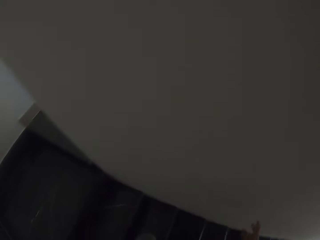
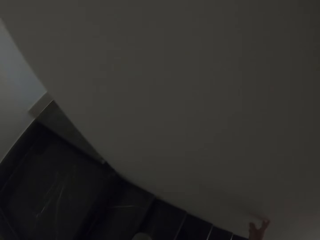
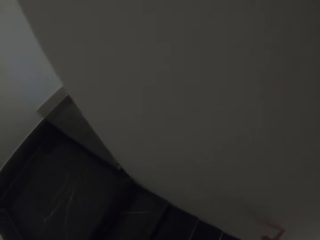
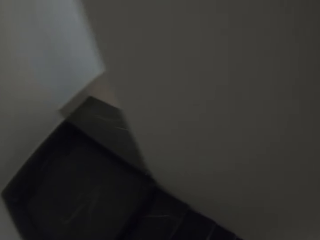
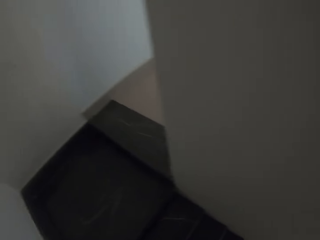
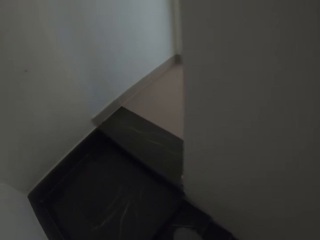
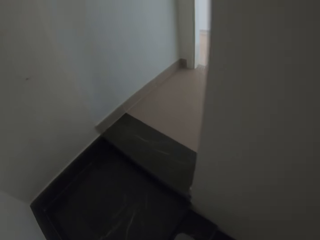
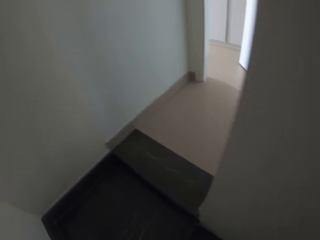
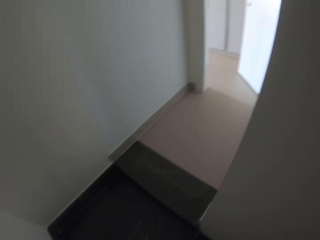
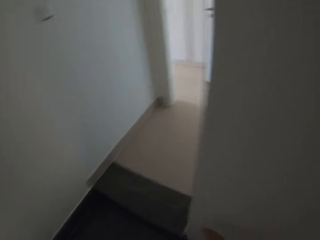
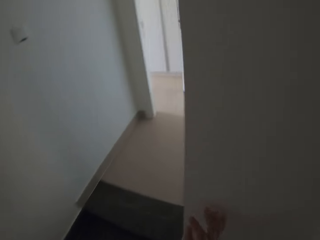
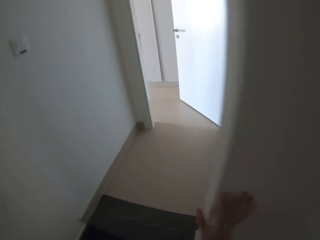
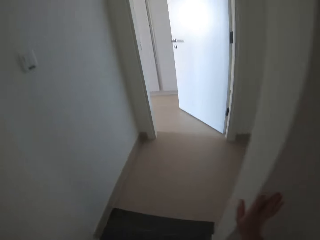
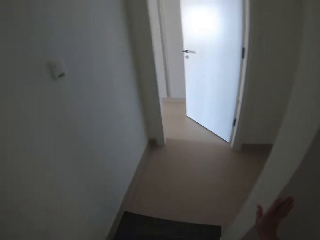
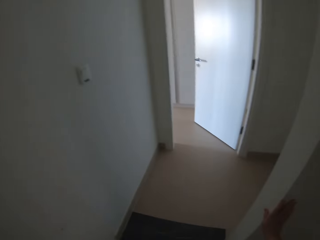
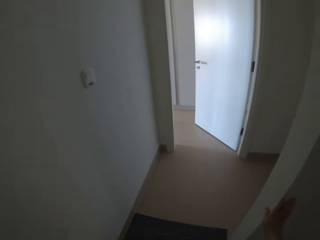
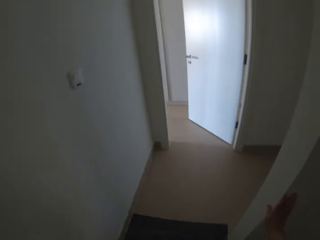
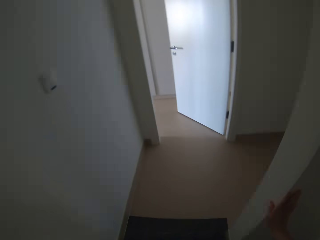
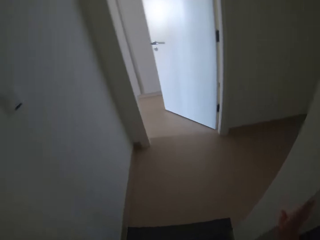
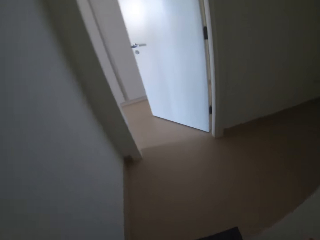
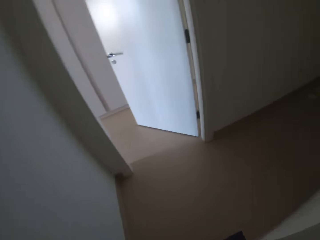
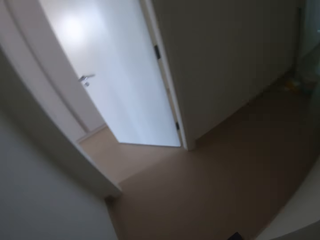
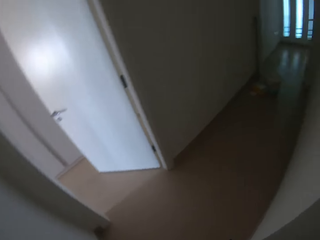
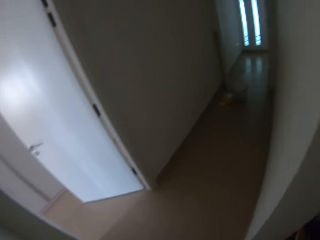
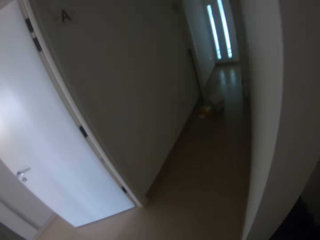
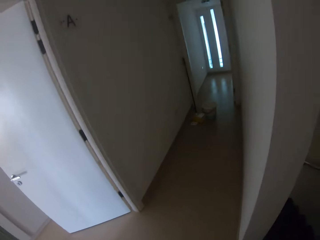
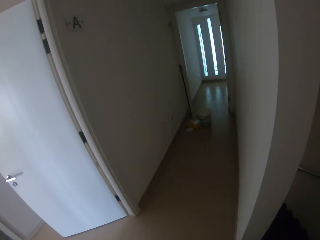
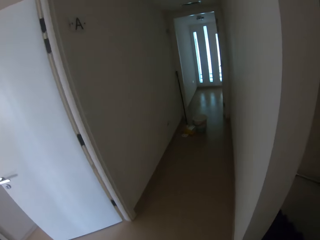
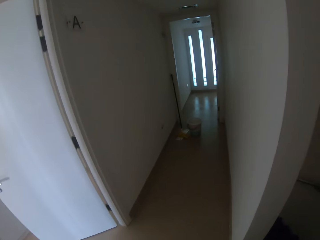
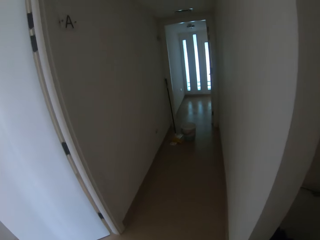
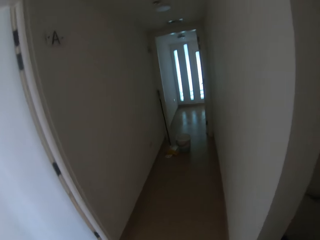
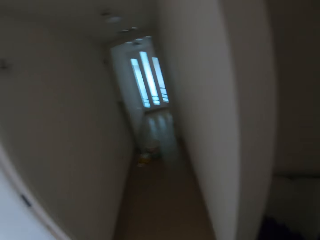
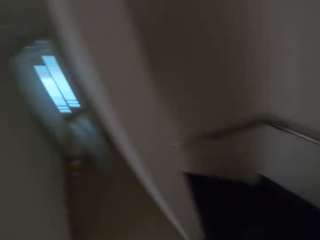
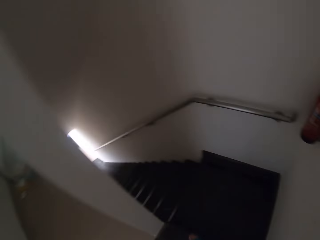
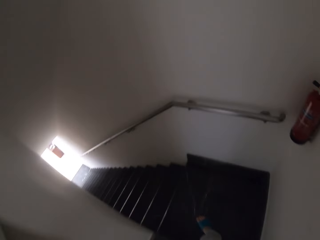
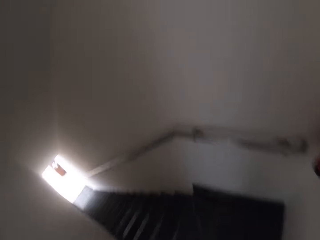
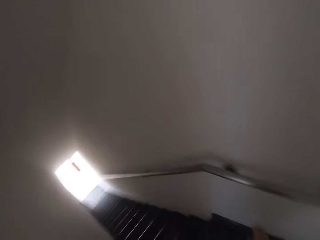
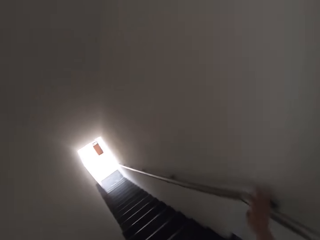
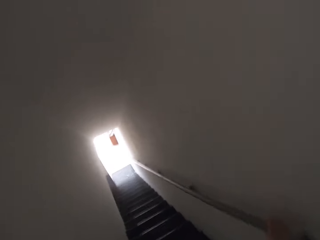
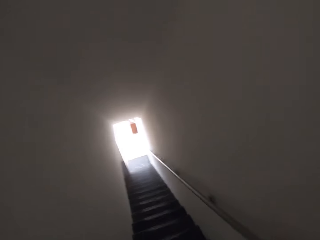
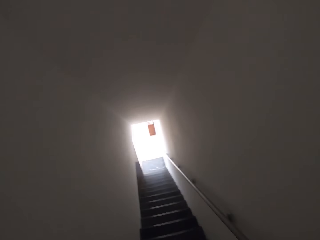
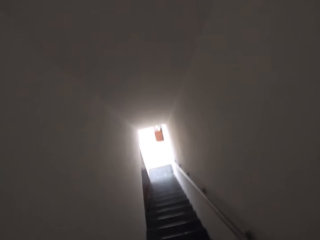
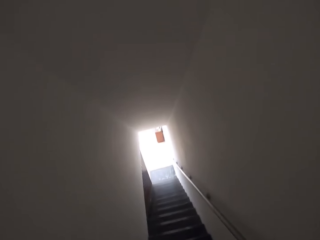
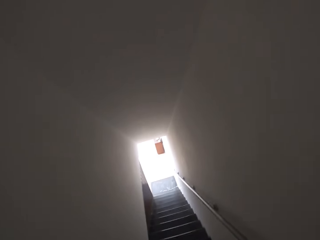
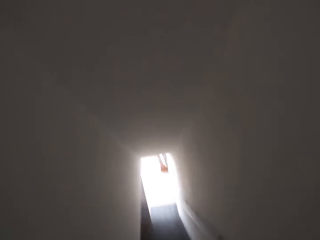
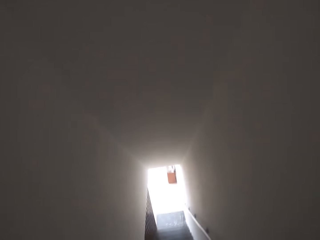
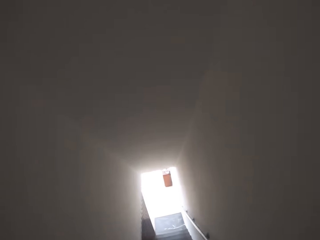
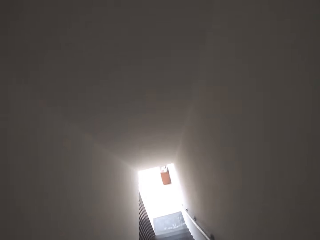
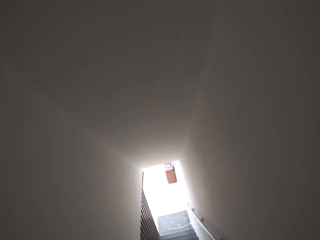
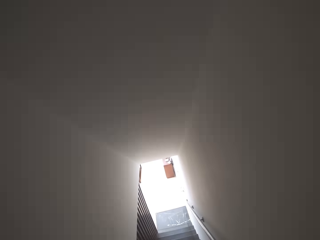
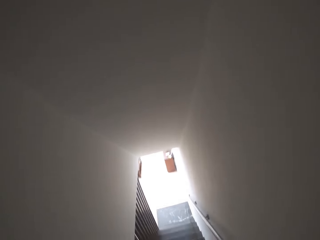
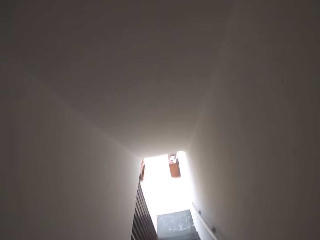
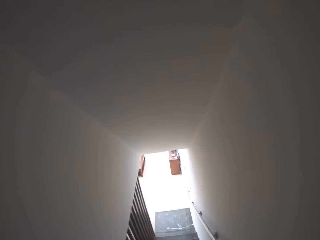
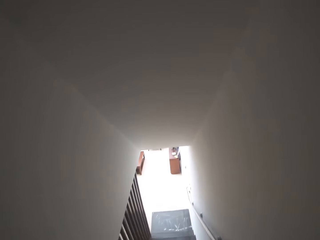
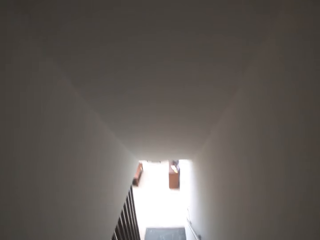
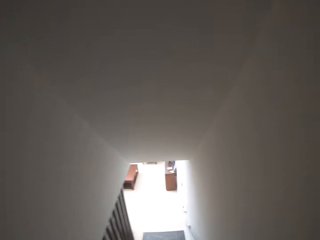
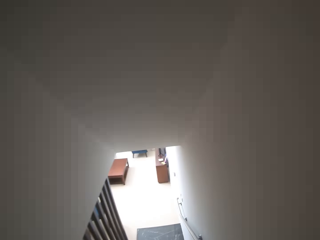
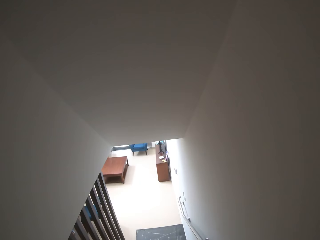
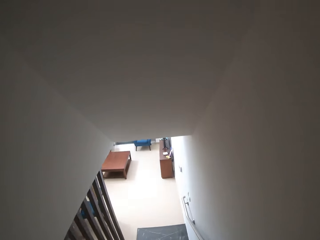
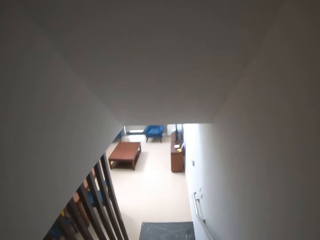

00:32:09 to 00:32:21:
The camera wearer walks upstairs. They climb down the stairs.

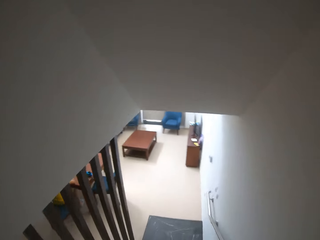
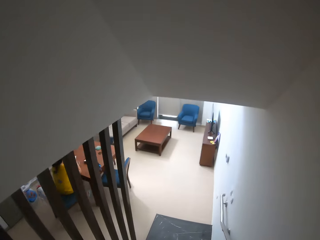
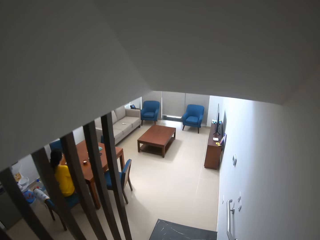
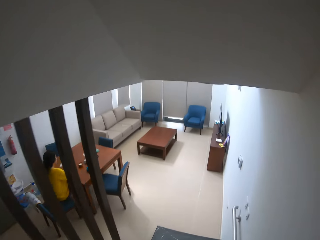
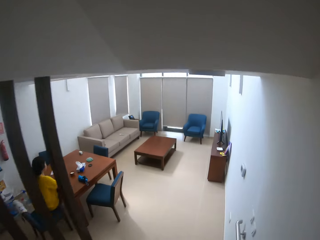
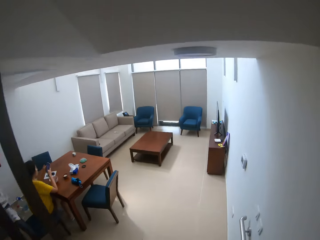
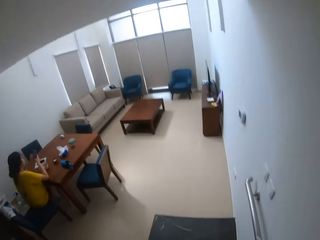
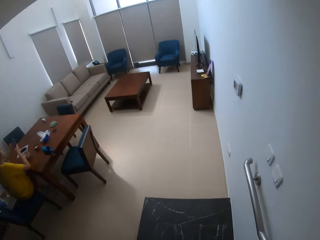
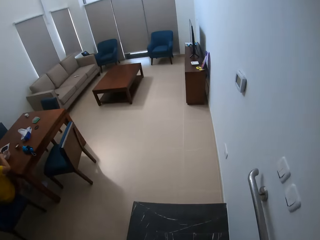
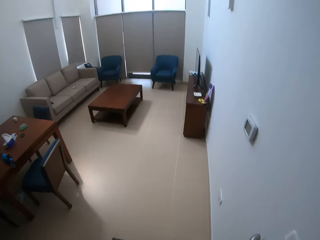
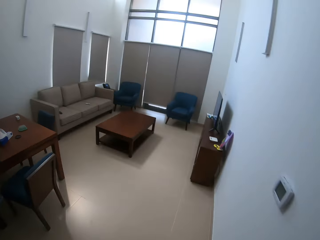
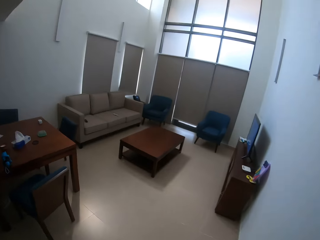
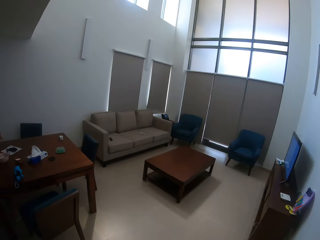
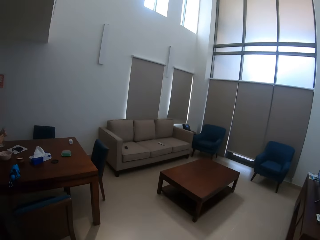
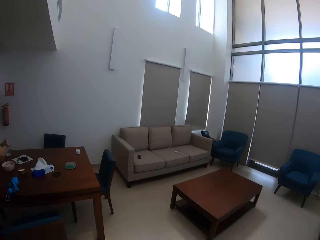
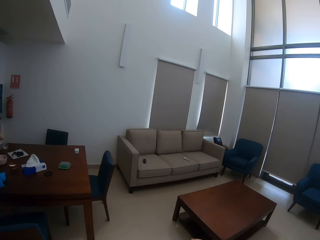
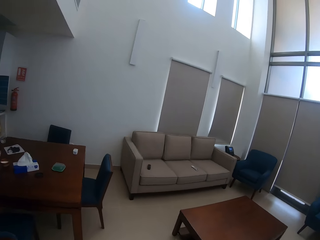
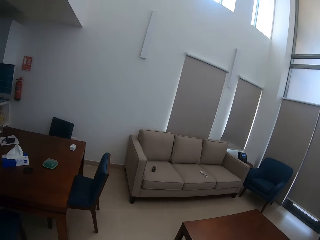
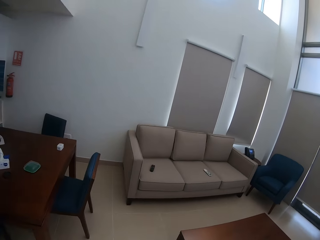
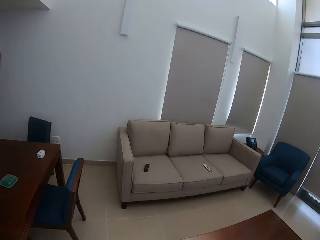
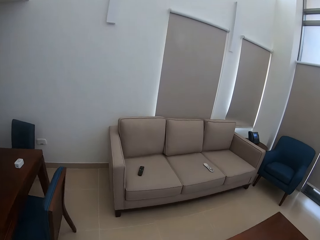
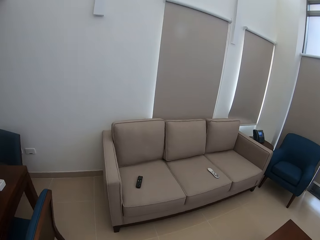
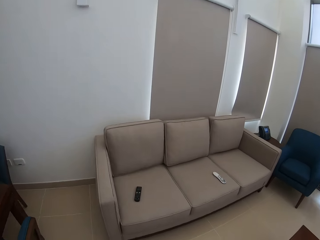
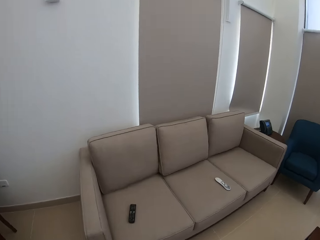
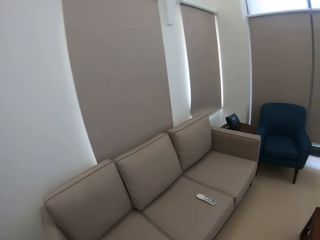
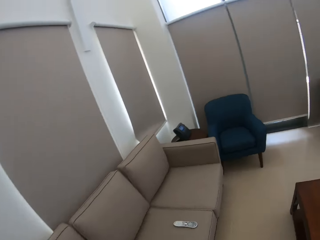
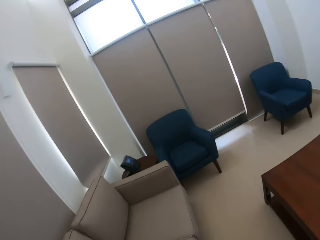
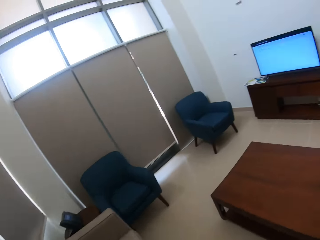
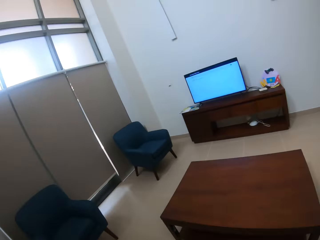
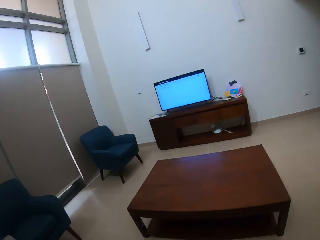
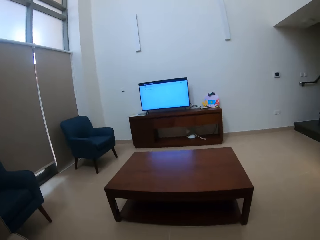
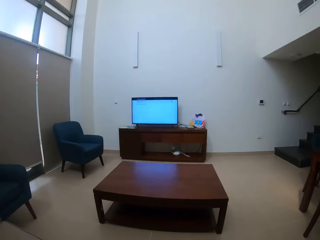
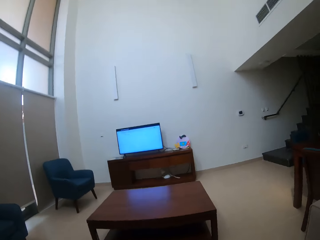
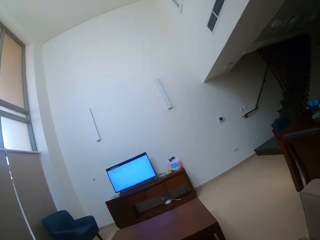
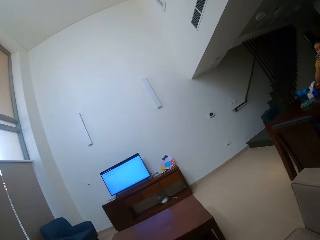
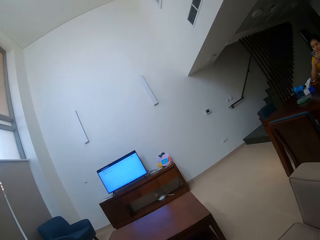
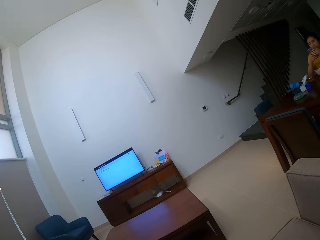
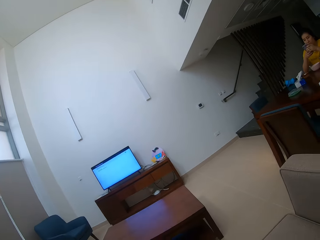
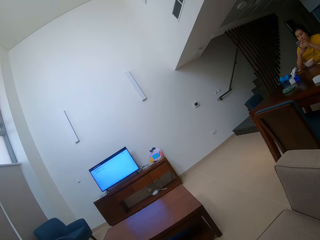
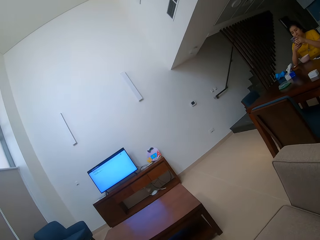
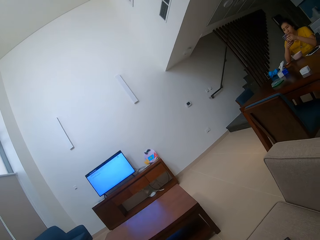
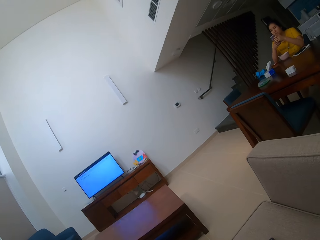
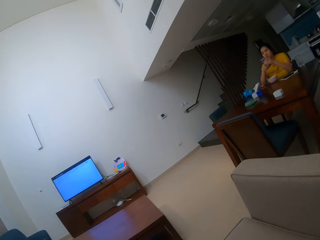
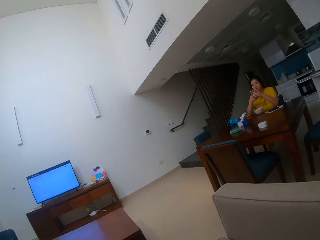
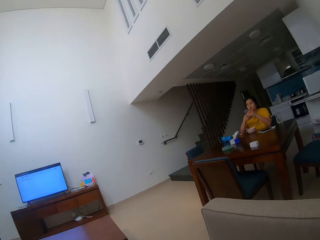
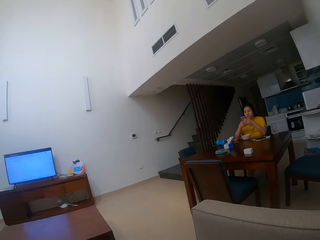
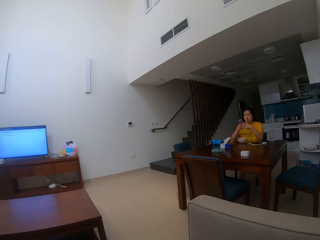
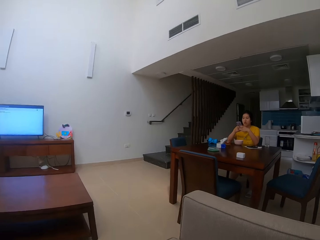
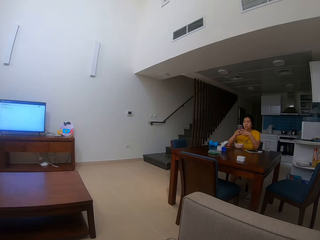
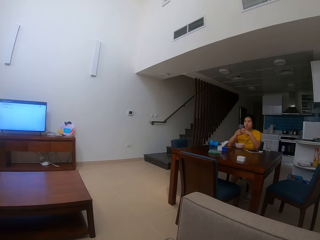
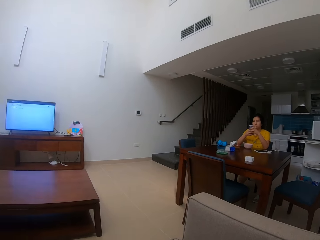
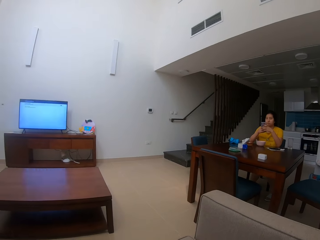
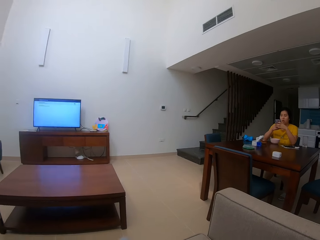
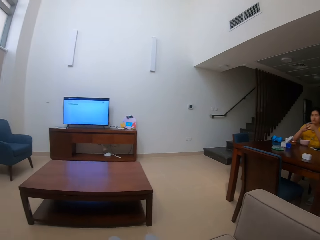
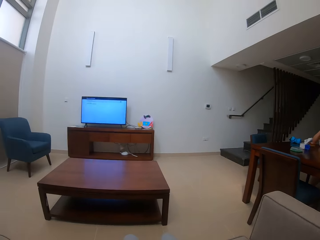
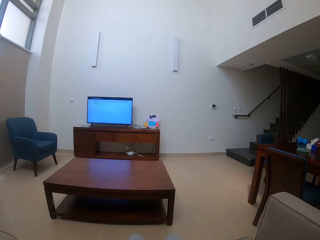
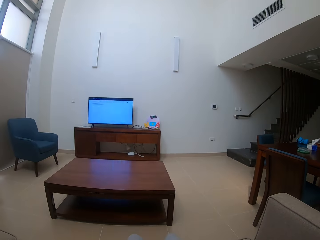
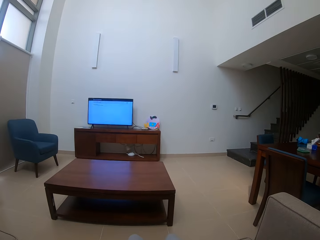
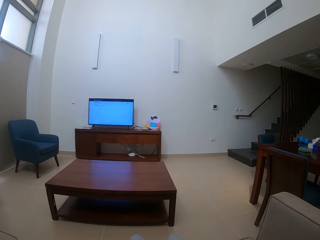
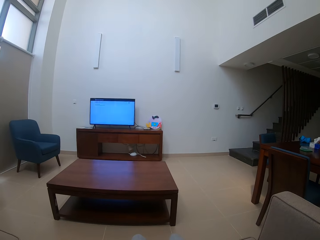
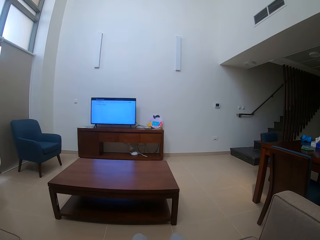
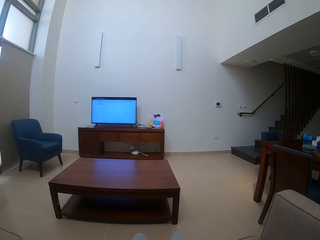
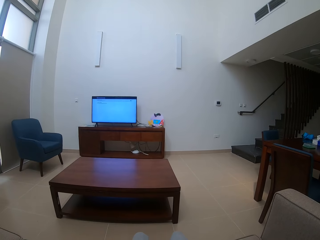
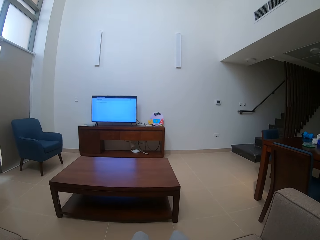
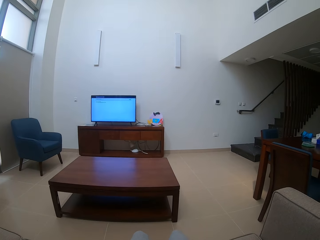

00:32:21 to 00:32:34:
The camera wearer looks around the house. They sit on the sofa. They stare at a person. They look around the house. They stare at the television.
